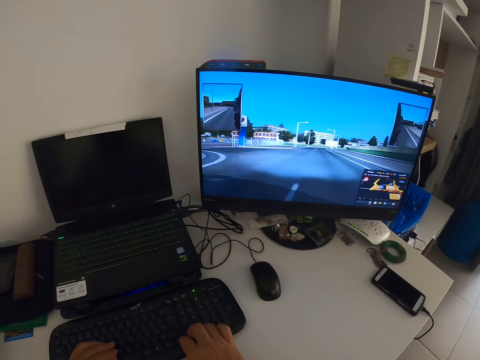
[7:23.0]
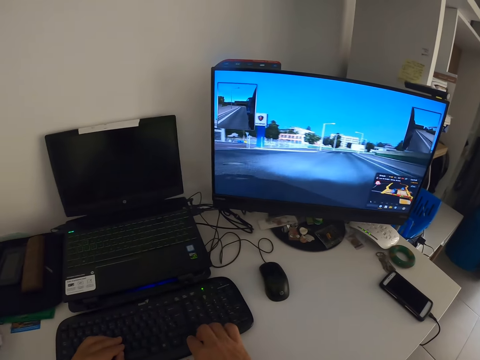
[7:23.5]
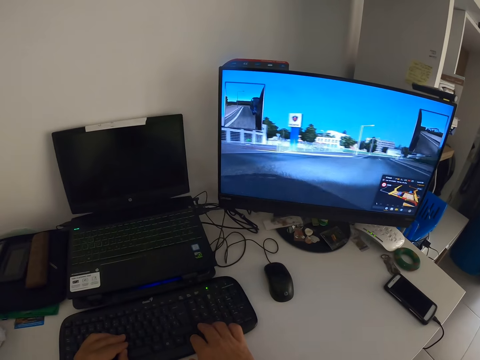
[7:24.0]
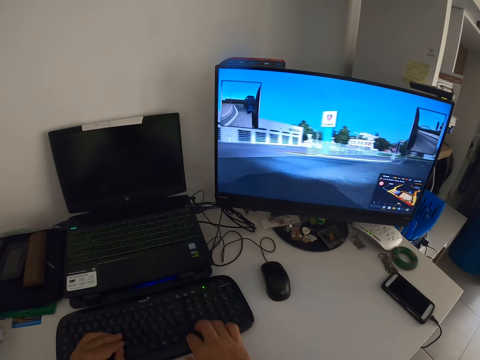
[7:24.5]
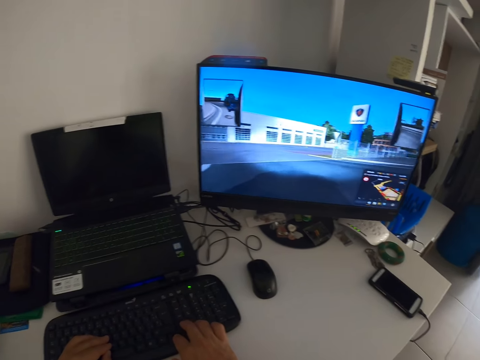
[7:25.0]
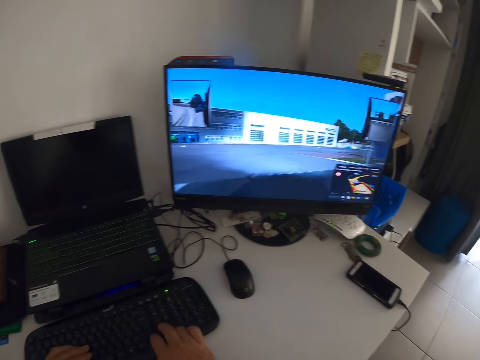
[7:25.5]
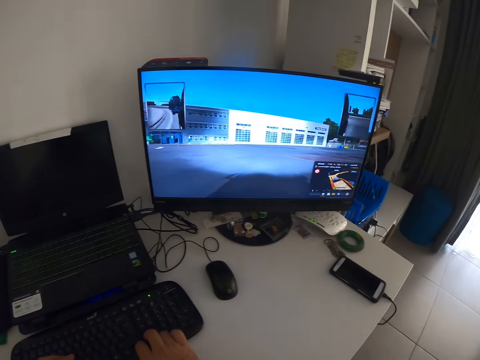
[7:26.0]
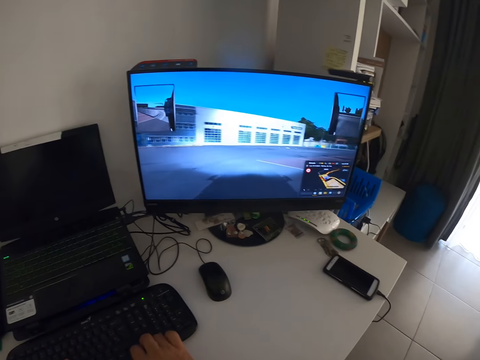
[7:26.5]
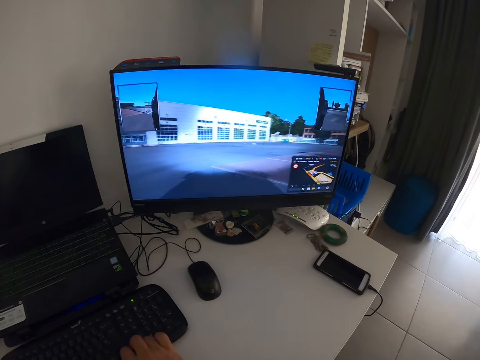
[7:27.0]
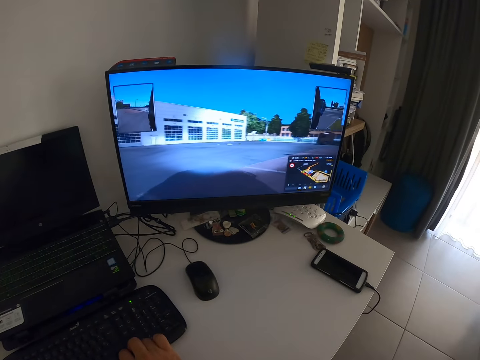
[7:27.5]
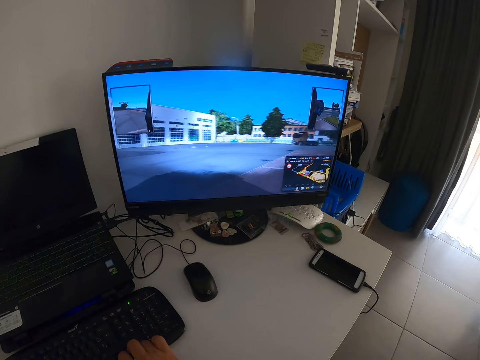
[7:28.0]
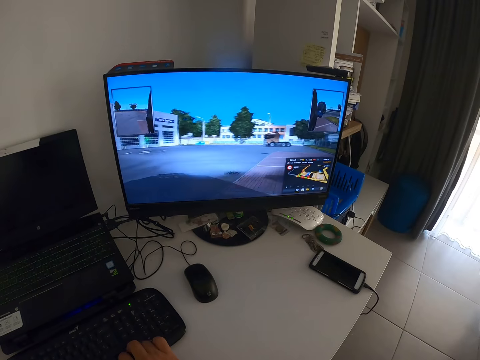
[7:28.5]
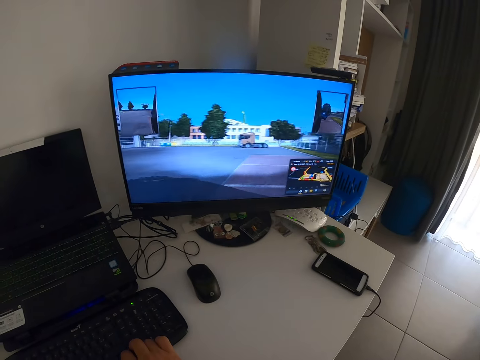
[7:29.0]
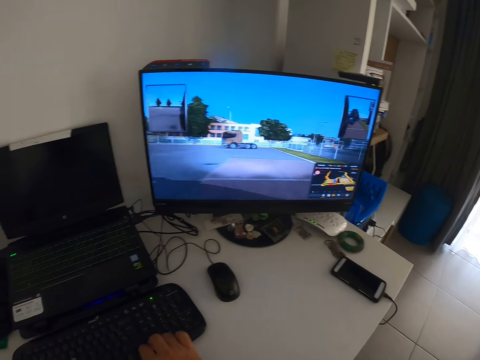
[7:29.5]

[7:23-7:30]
The camera wearer clicks the keyboard.

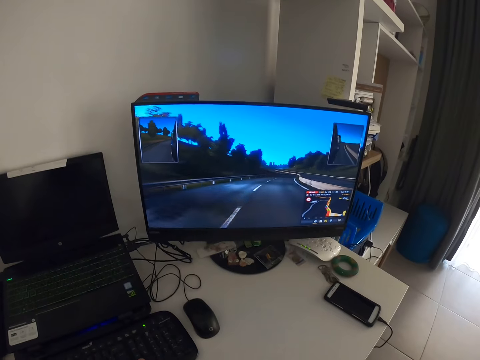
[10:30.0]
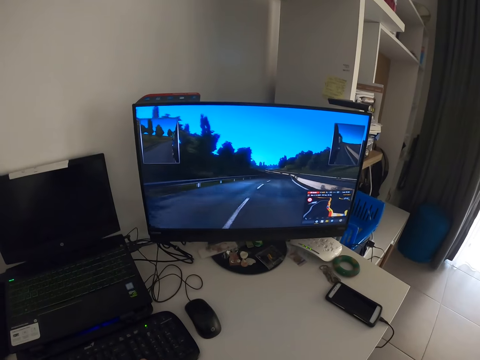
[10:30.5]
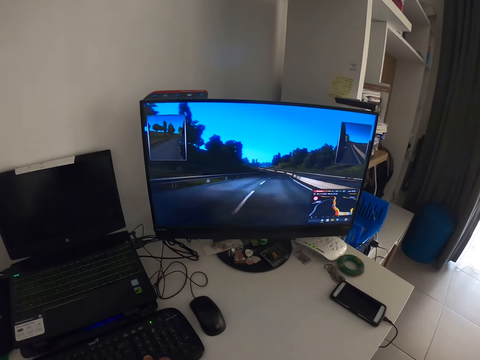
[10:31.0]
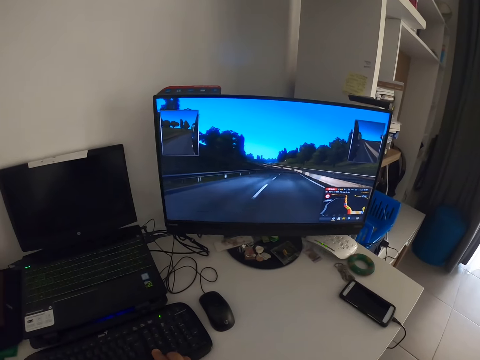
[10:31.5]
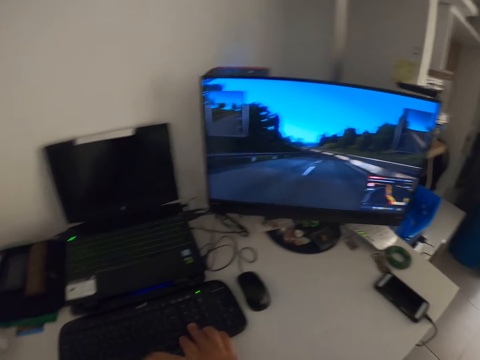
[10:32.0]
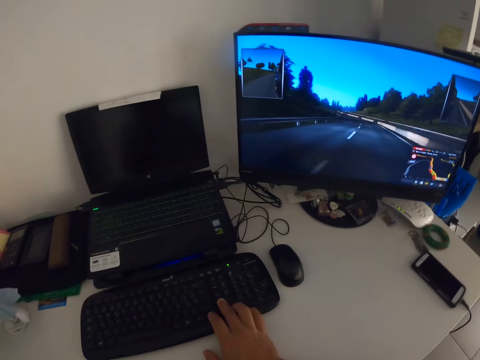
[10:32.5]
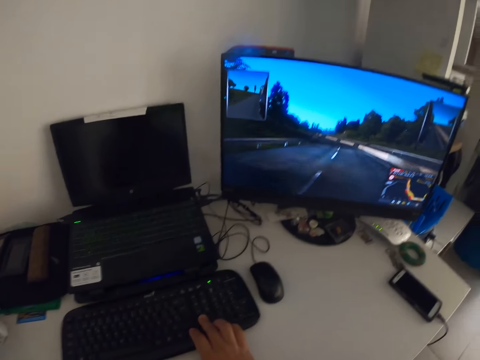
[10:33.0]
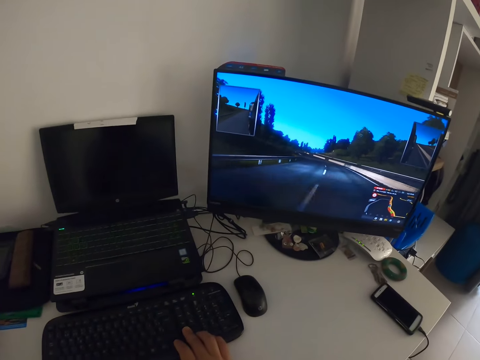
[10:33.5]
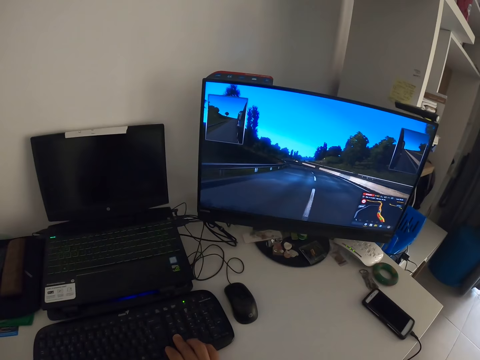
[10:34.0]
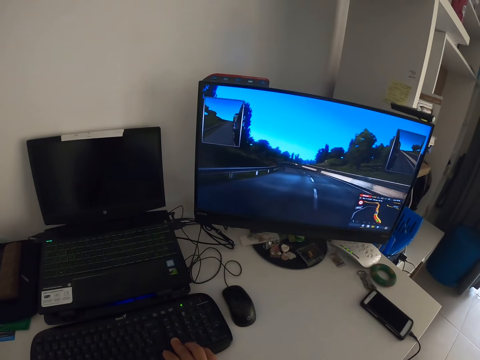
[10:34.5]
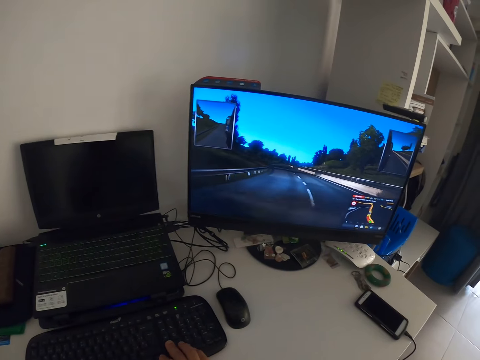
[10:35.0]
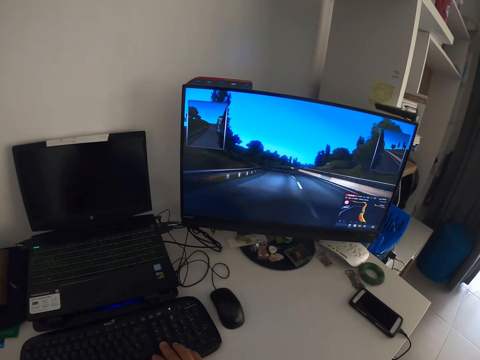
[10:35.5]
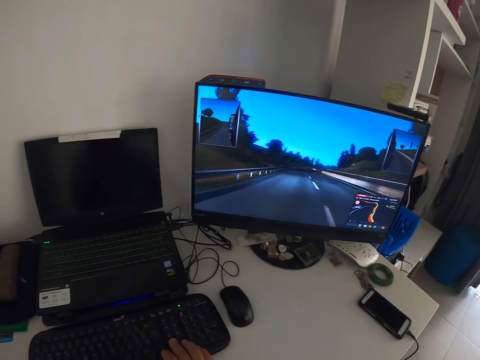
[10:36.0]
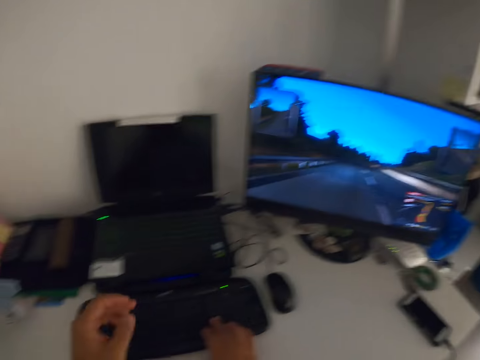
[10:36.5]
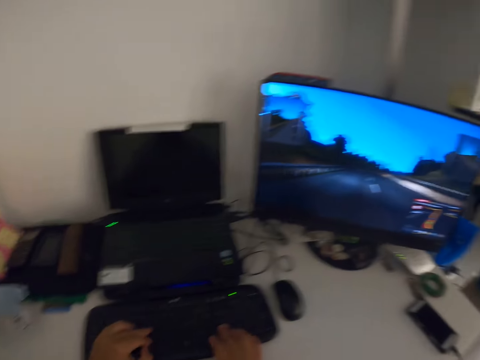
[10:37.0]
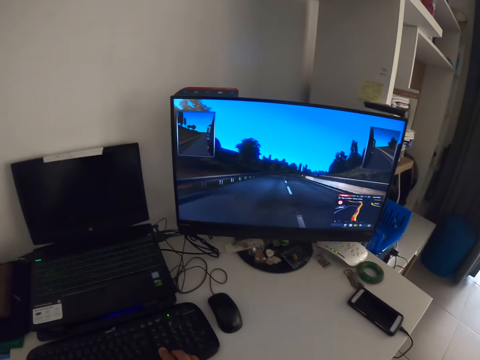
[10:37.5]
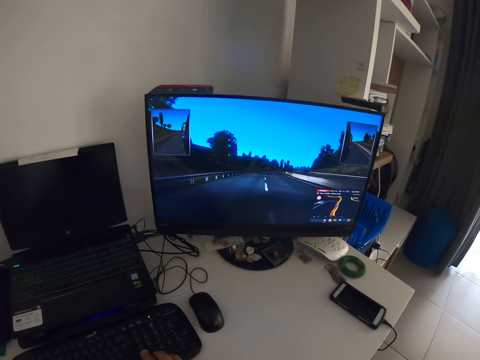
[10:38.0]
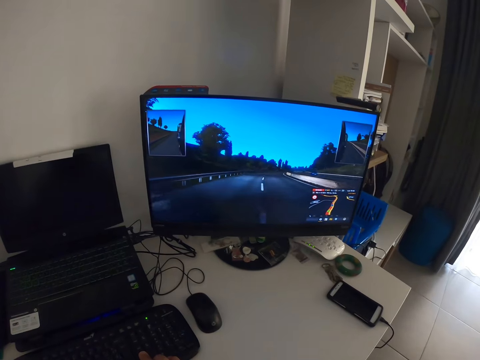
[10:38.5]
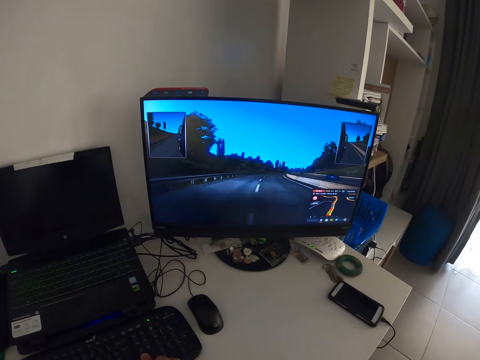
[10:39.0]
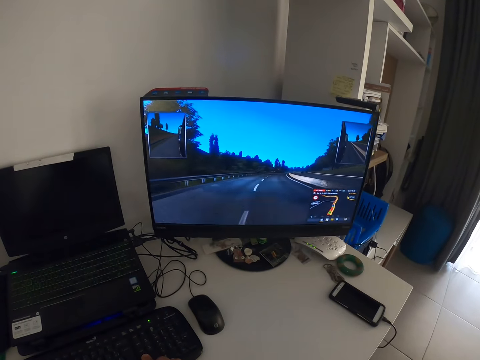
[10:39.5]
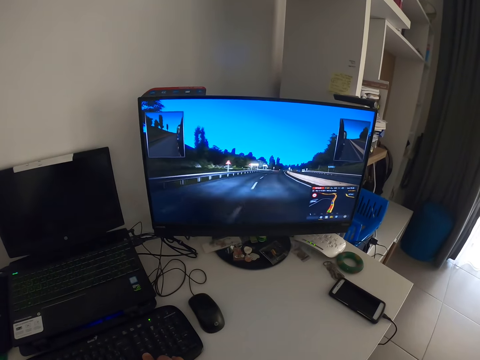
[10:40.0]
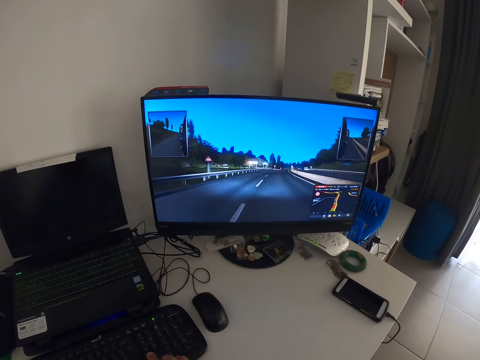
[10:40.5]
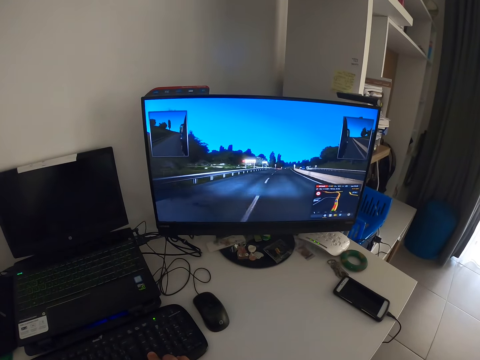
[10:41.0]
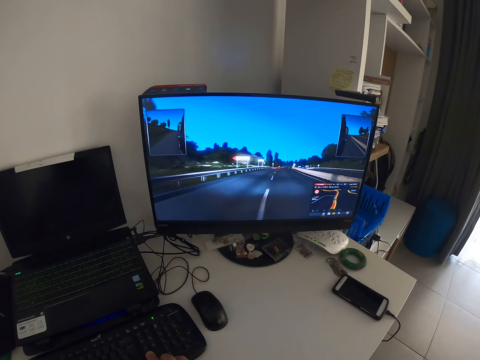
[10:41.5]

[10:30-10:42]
The camera wearer lifts the left hand. They play a racing game. They drop the left hand. They play the racing game.

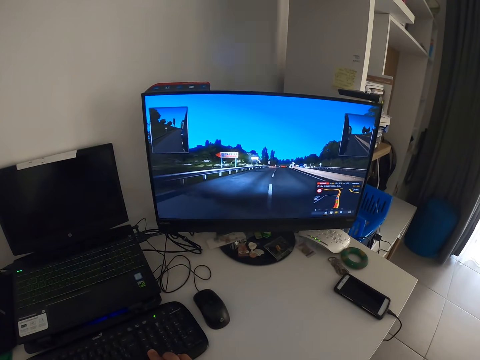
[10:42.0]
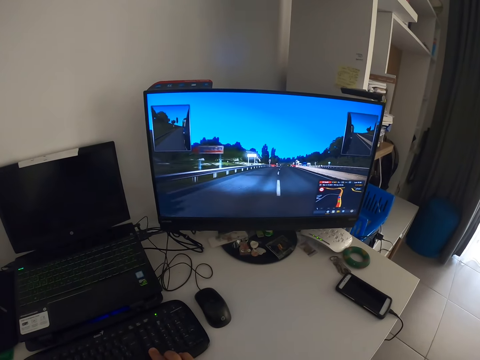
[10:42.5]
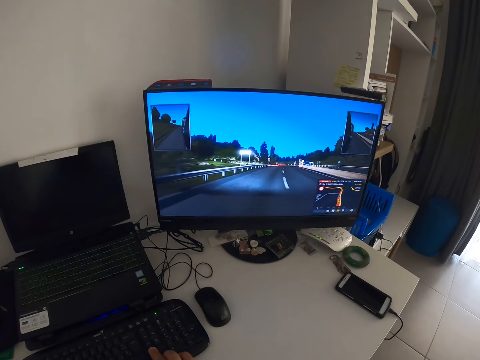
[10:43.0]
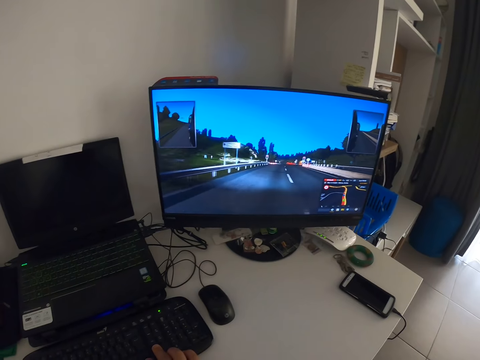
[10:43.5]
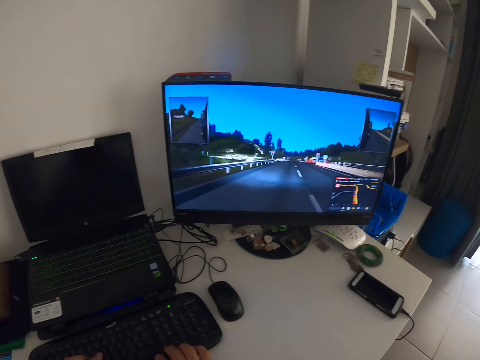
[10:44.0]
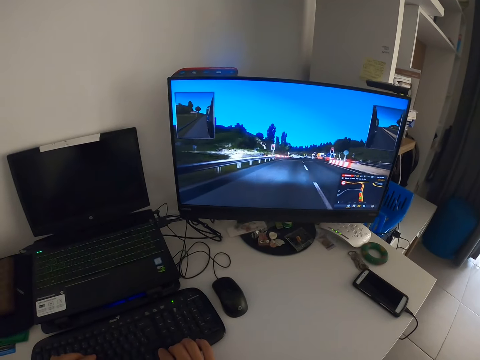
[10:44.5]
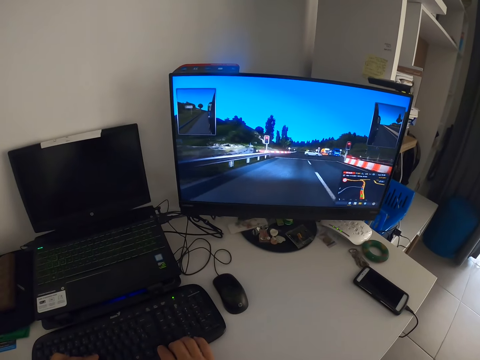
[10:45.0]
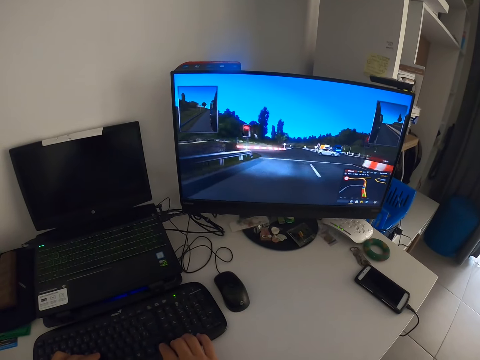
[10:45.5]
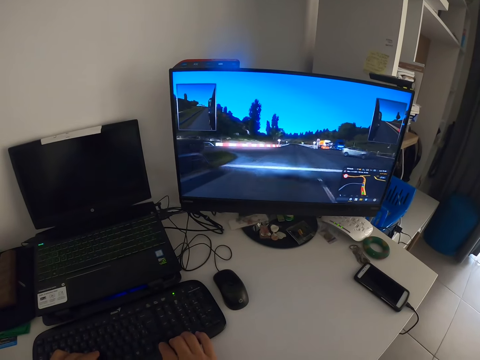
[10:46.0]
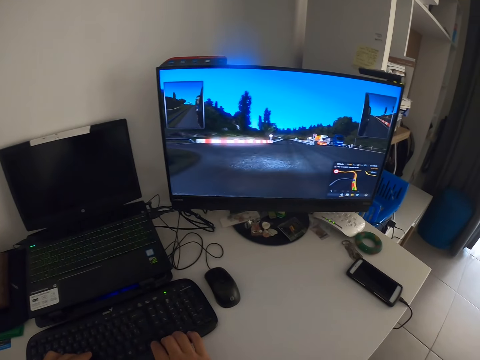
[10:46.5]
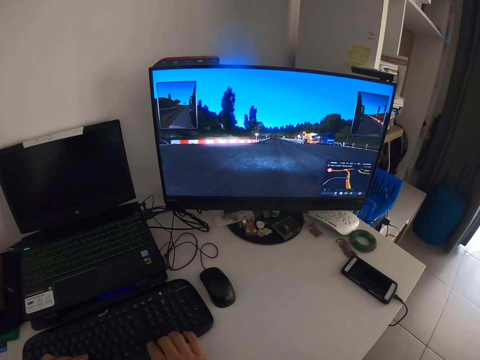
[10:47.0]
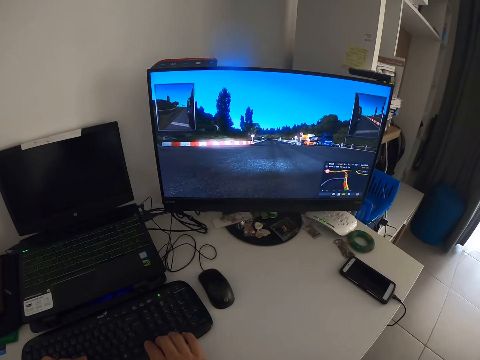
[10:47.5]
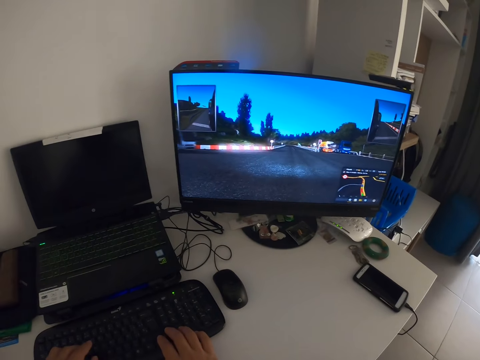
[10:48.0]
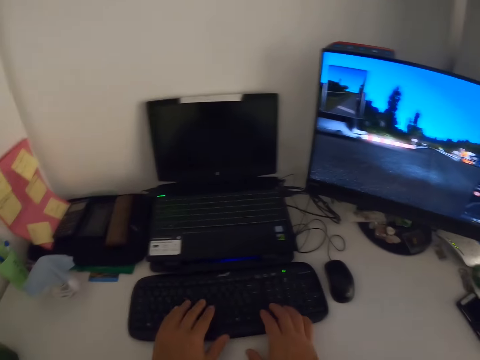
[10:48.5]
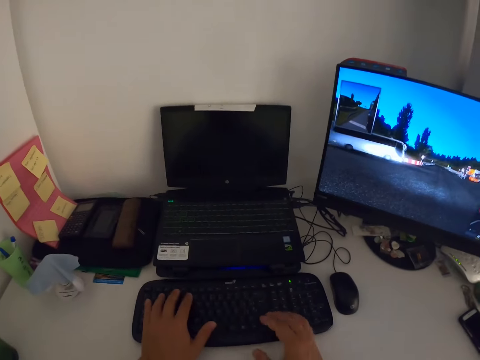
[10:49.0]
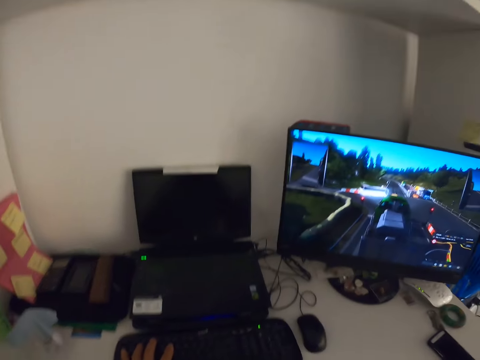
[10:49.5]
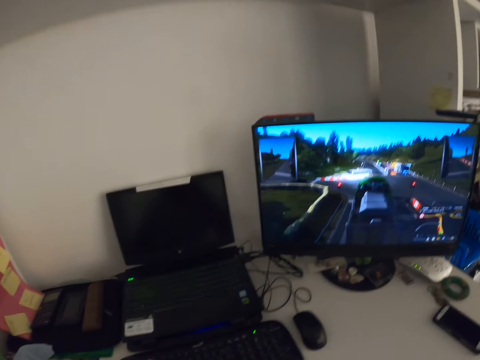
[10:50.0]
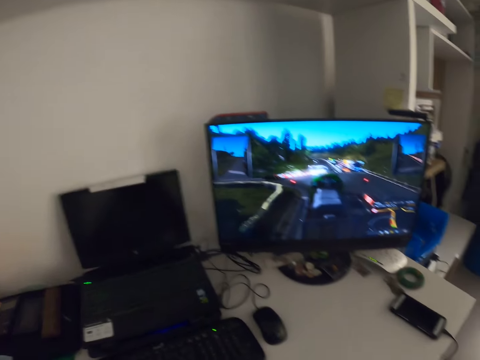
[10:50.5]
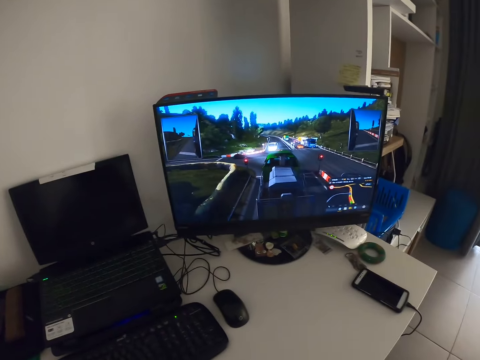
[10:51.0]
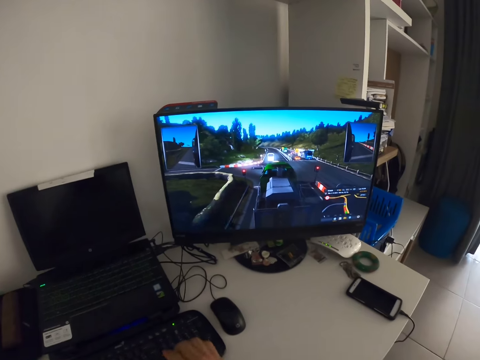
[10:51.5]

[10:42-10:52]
The camera wearer lifts the hand. They drop the hand.
